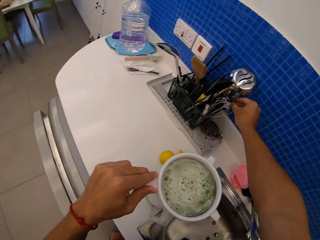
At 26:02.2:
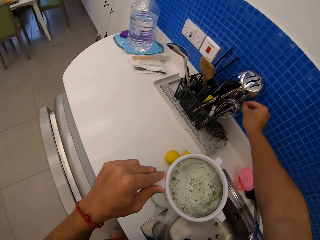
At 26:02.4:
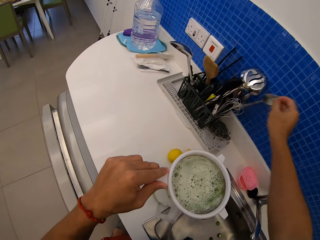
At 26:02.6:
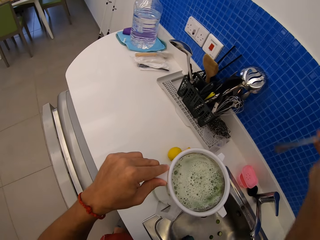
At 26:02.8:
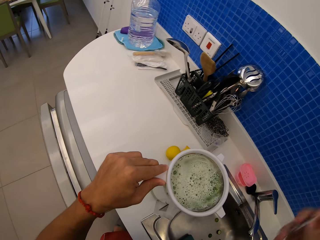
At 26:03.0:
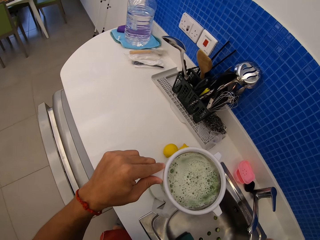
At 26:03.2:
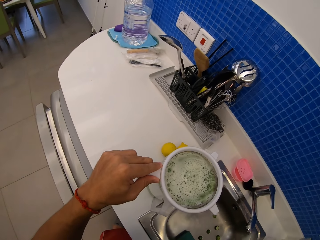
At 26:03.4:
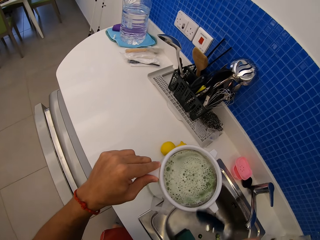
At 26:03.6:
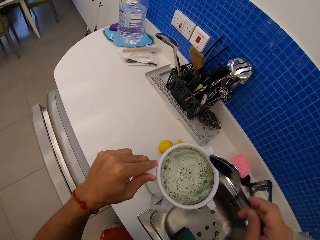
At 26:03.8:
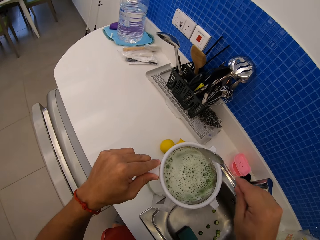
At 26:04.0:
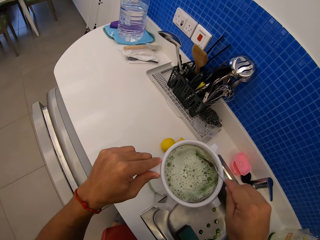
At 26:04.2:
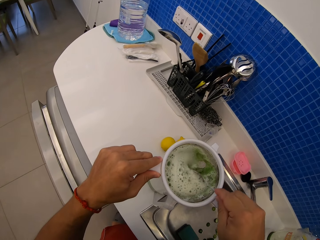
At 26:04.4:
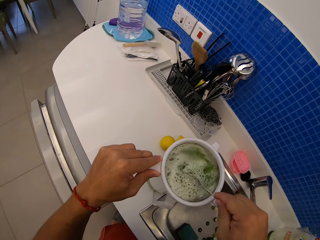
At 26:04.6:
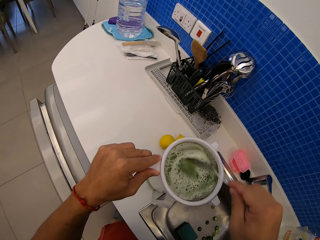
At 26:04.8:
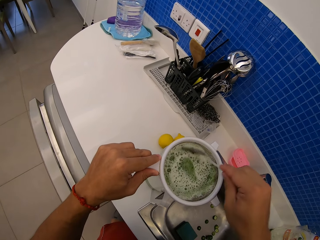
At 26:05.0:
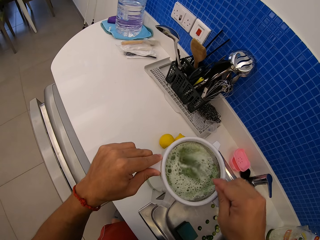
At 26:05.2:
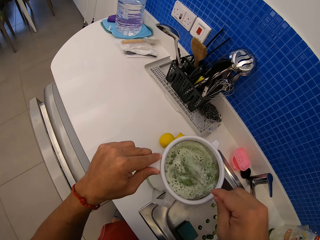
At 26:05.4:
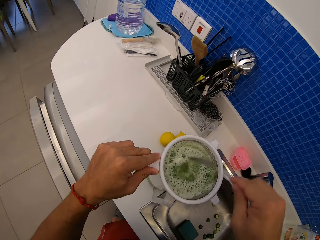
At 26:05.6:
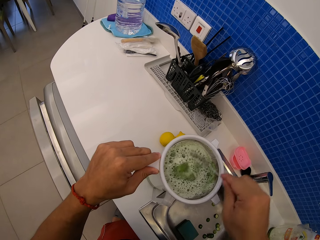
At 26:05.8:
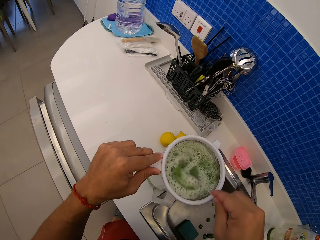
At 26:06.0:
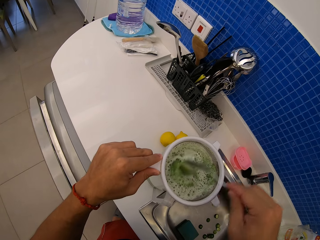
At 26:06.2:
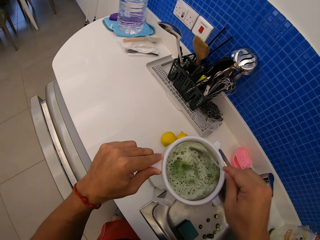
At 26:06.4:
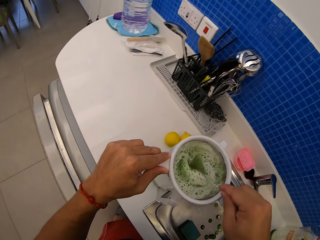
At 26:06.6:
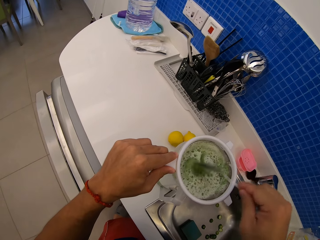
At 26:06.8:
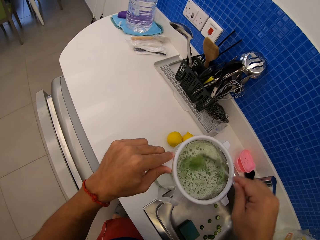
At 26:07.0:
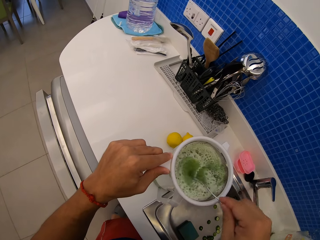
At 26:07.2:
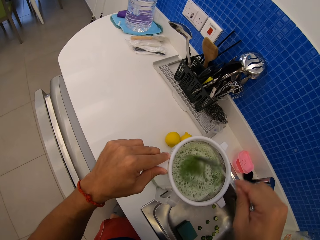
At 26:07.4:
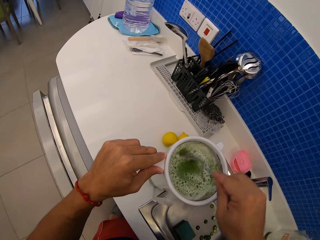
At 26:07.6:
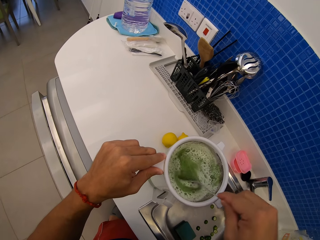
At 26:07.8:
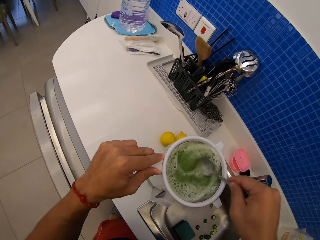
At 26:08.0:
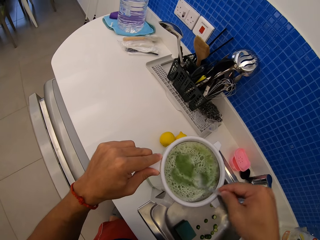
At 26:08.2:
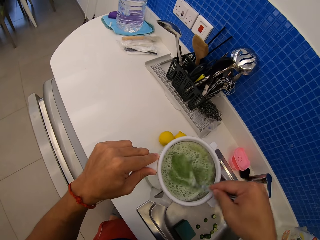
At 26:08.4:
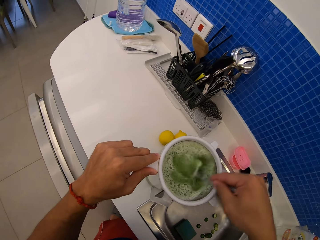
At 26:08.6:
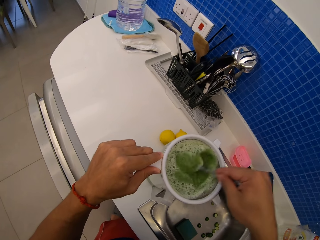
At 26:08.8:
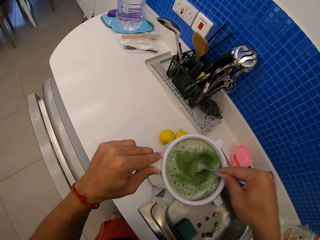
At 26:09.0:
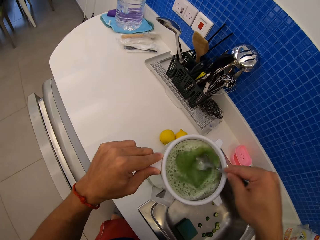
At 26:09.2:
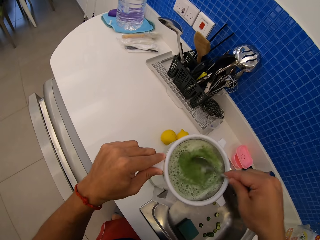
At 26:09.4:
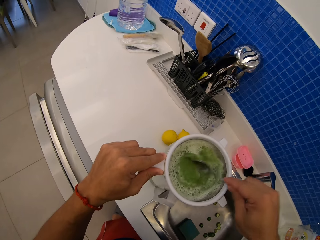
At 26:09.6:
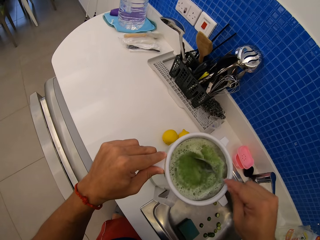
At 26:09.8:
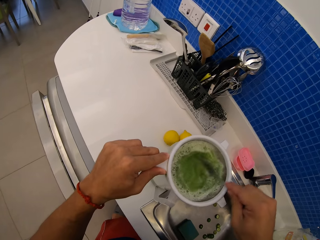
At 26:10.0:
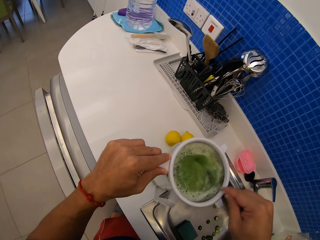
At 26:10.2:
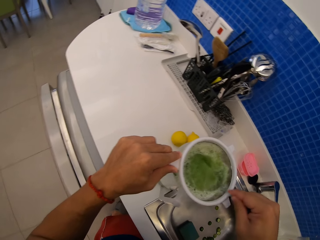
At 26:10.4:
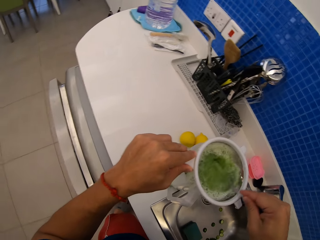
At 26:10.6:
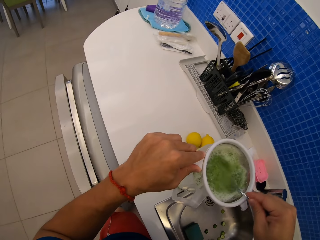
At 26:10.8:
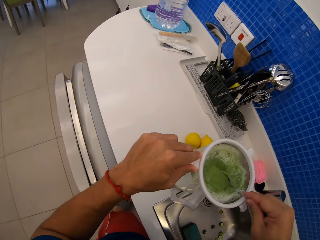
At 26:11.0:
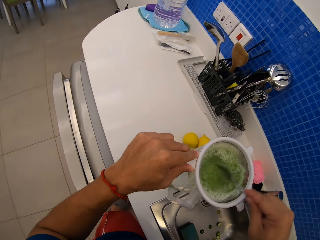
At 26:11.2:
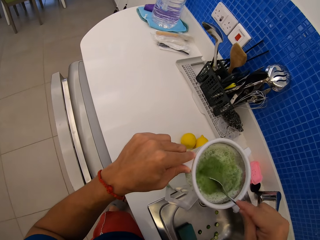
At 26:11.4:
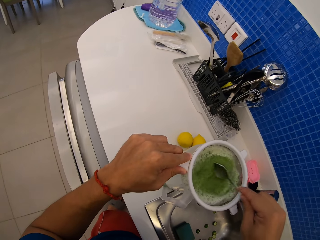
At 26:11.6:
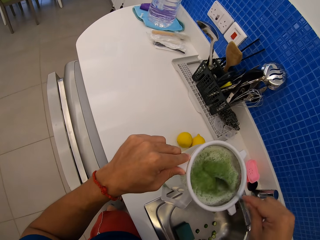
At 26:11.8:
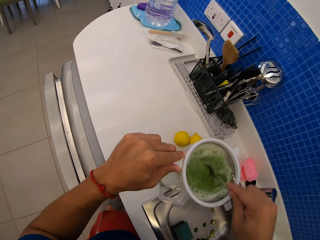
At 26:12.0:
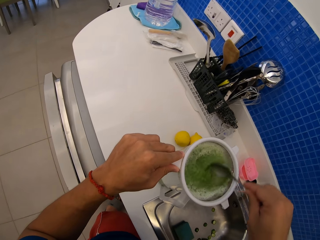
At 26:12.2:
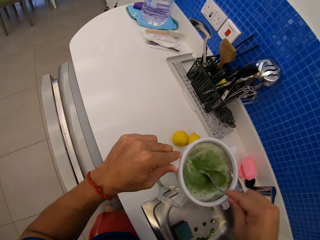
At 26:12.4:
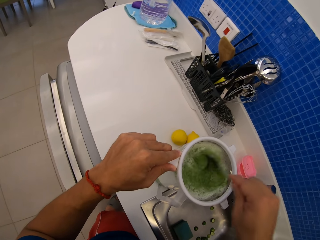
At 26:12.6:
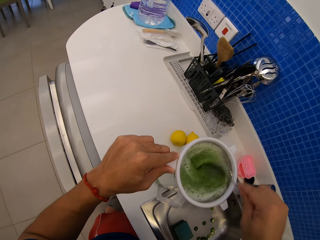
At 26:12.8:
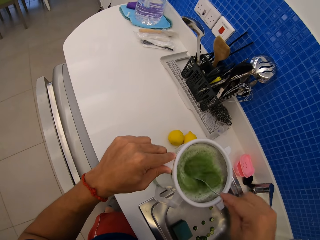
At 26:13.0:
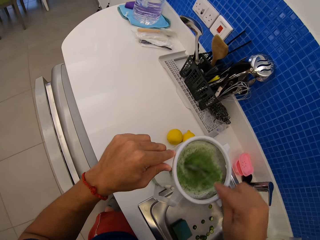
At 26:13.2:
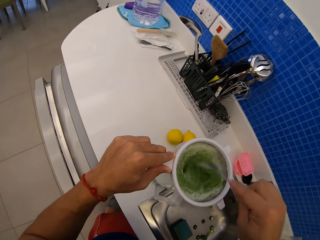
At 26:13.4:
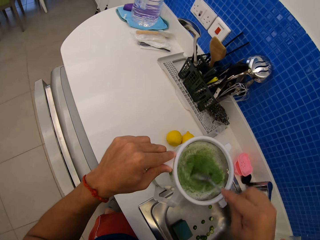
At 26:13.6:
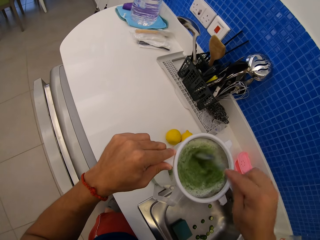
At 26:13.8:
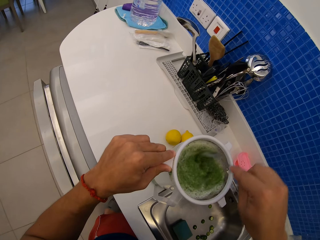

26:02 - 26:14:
The camera wearer picks up a spoon from the utensils rack. They stir the cucumber in the sieve with the spoon. They sieve juice.

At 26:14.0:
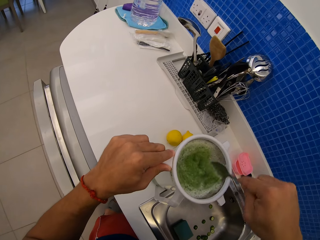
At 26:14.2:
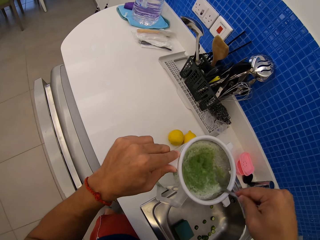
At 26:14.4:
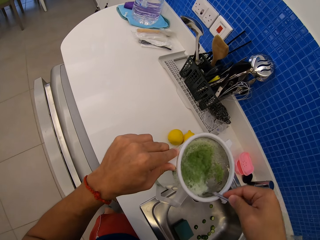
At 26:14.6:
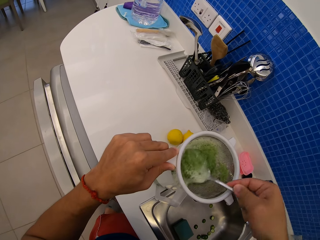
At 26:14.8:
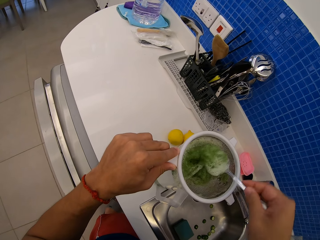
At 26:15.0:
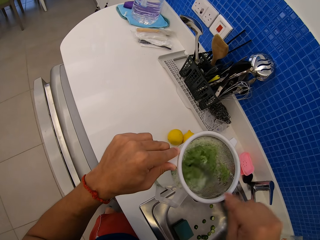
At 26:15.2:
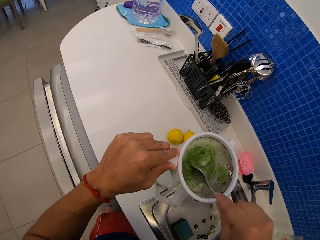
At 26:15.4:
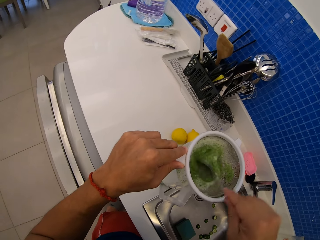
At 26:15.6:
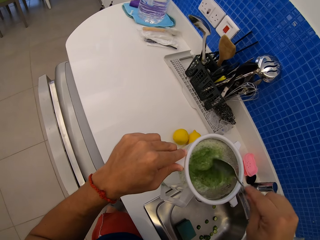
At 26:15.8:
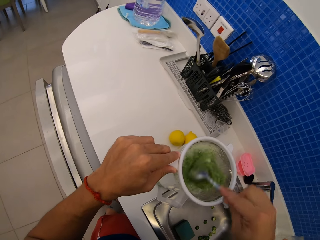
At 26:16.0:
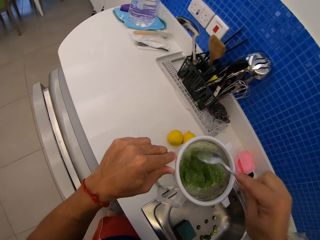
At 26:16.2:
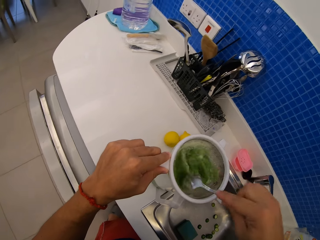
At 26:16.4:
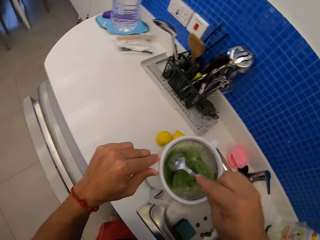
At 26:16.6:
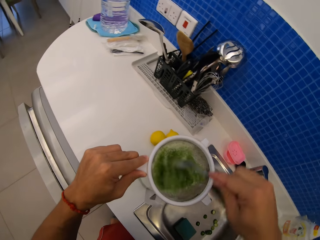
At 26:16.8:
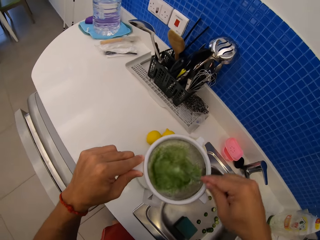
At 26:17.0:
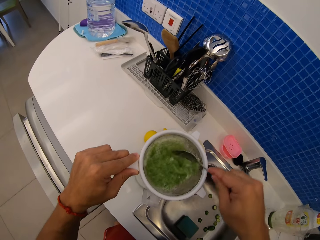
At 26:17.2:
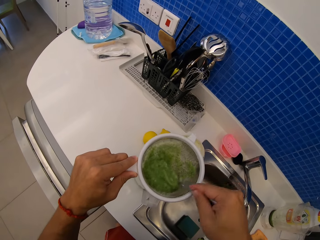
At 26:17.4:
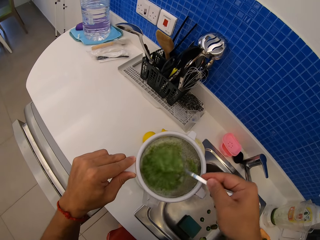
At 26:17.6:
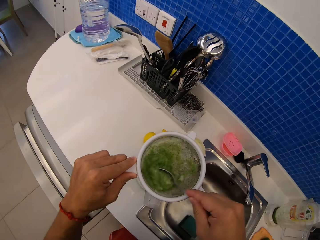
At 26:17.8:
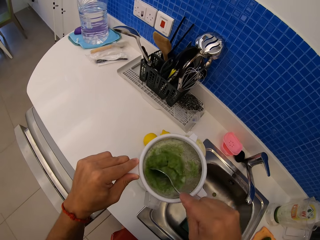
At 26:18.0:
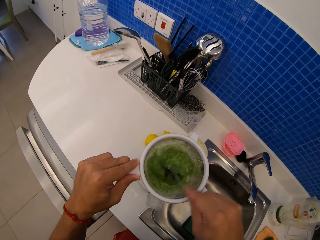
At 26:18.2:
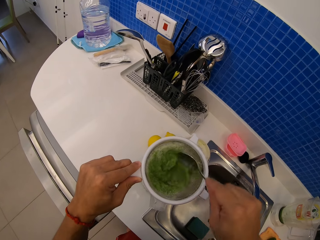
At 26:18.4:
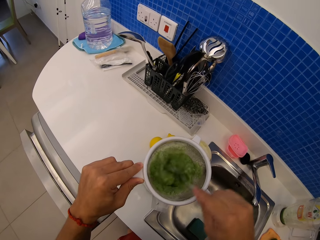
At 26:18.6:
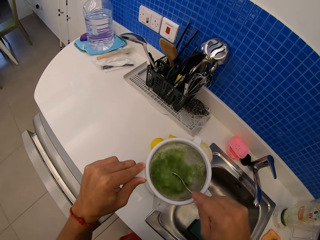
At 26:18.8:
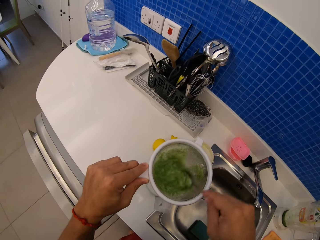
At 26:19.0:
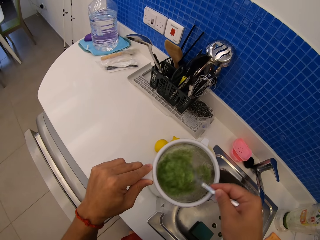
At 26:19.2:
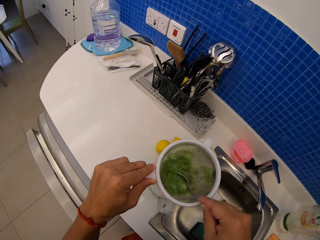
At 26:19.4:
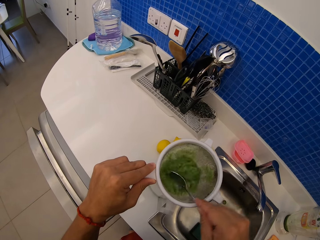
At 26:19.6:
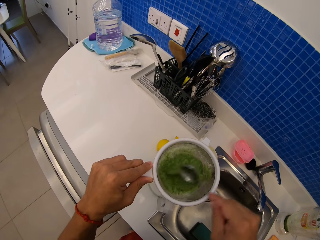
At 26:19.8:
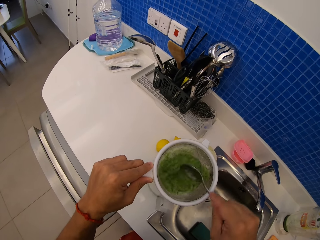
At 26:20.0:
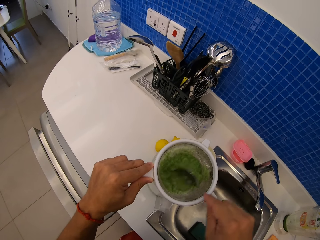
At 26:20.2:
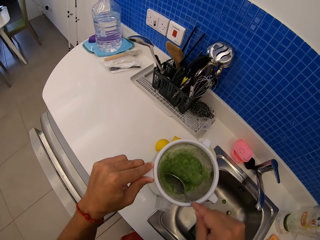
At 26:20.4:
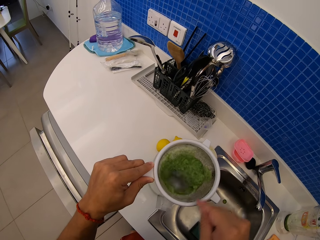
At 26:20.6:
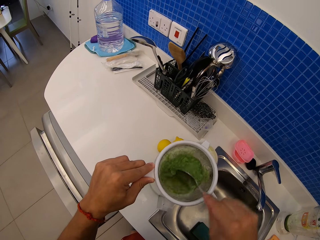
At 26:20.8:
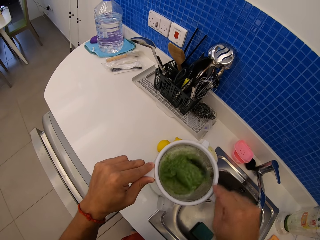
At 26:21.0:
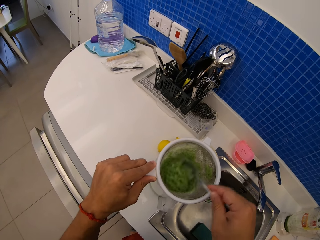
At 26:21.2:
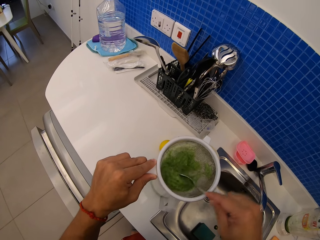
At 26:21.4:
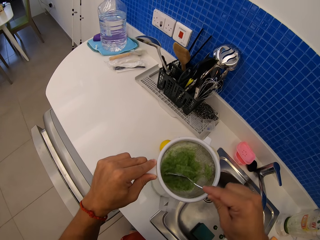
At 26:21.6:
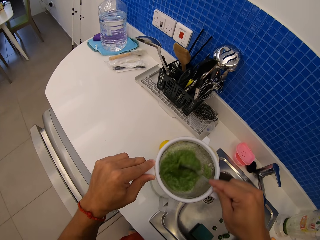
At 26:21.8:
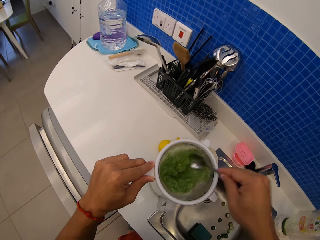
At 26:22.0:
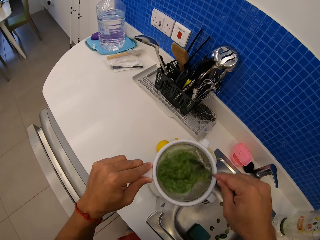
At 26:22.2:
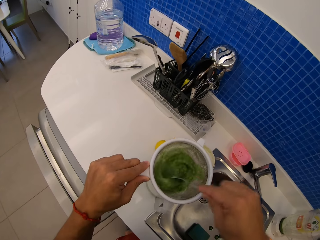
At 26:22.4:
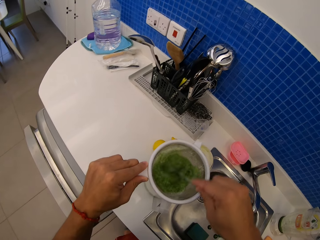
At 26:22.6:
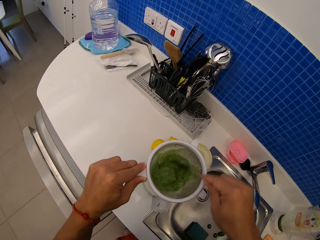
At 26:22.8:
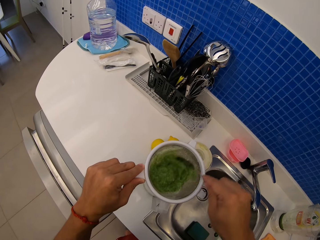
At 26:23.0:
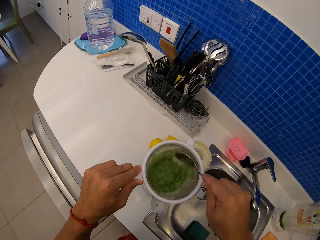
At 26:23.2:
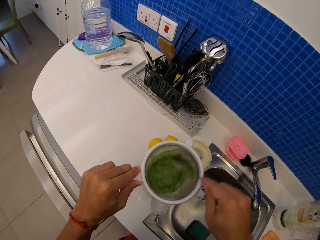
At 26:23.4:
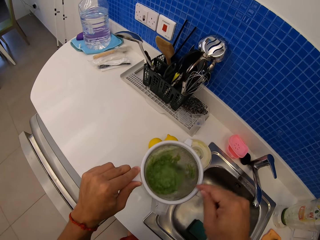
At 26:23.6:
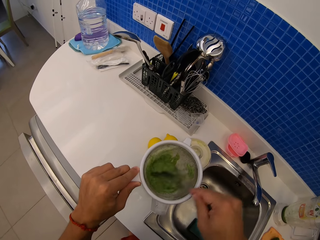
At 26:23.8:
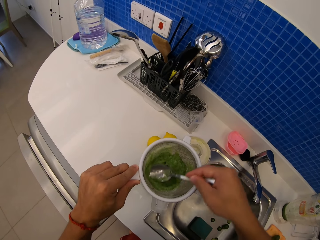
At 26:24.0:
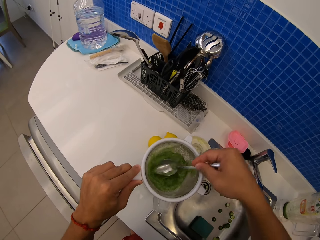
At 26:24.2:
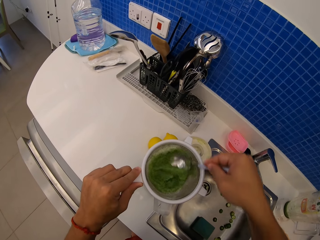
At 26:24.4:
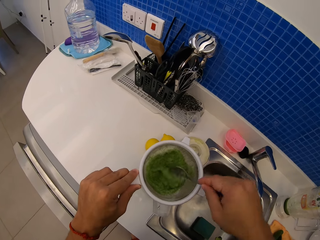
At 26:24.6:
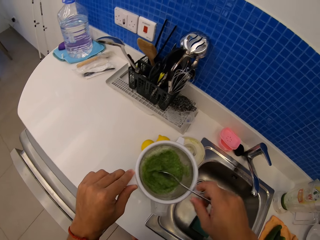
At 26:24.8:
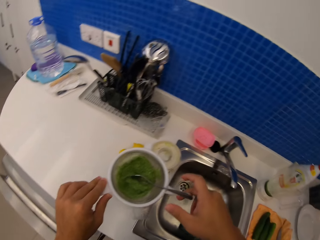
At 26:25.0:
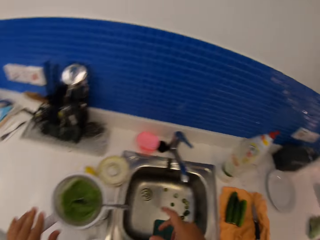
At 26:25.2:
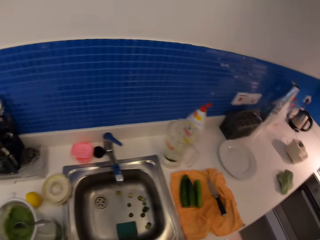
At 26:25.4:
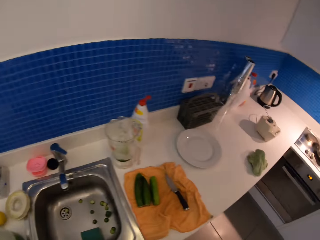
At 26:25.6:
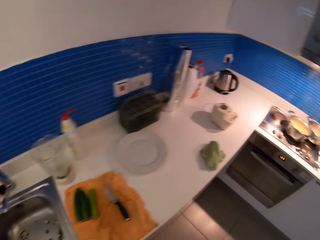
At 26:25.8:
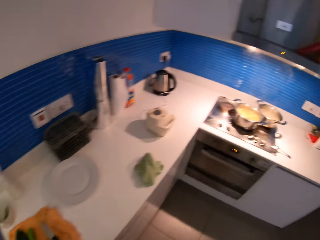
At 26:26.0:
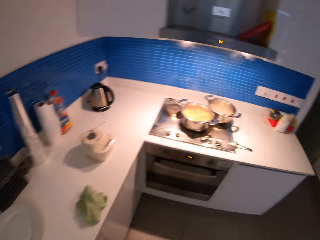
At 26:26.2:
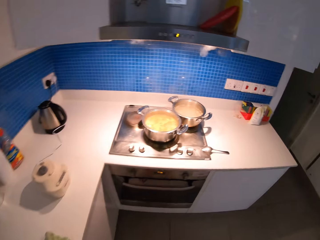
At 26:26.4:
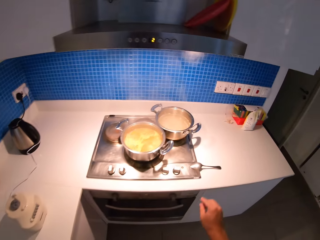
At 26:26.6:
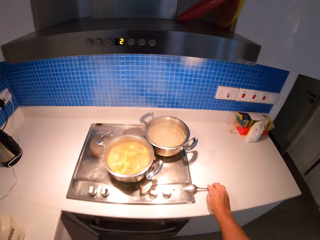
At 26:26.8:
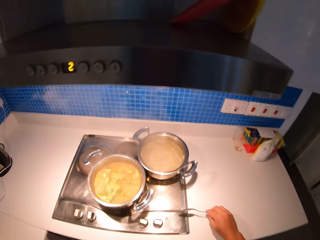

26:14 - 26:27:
The camera wearer sieves juice. They put the spoon and sieve down. They sieve juice.
